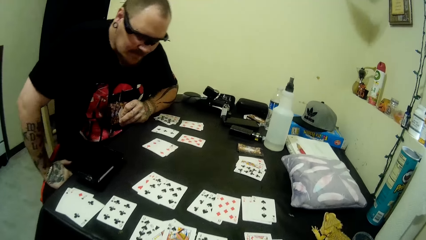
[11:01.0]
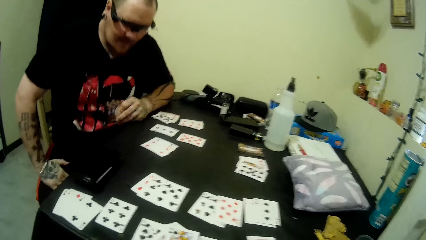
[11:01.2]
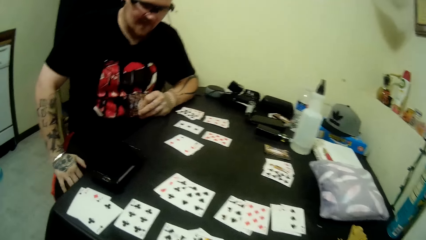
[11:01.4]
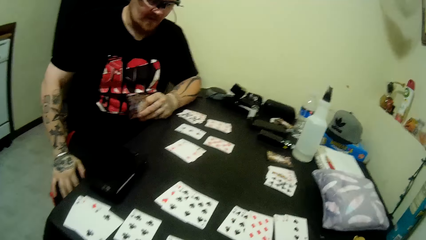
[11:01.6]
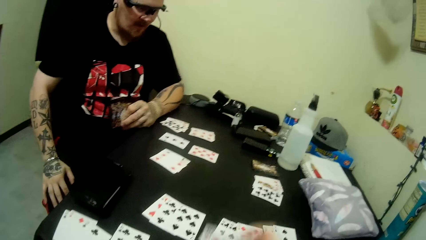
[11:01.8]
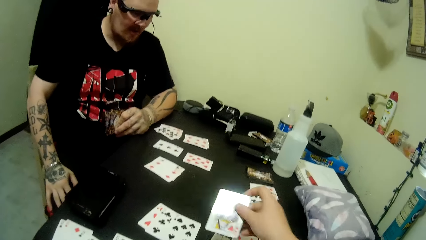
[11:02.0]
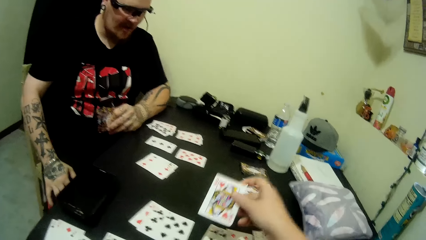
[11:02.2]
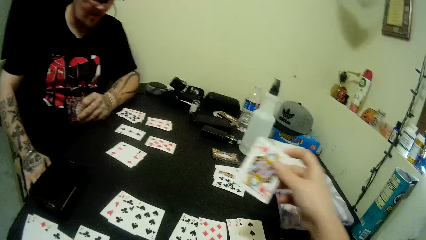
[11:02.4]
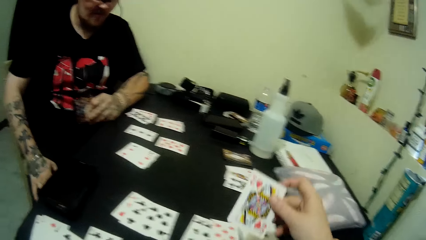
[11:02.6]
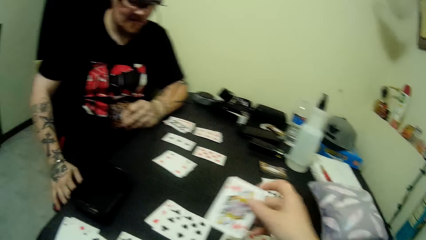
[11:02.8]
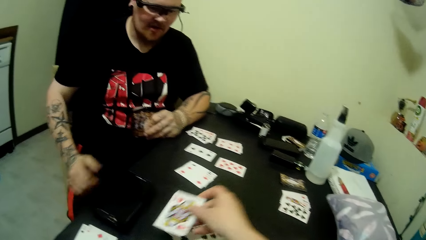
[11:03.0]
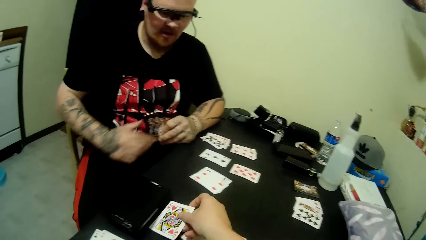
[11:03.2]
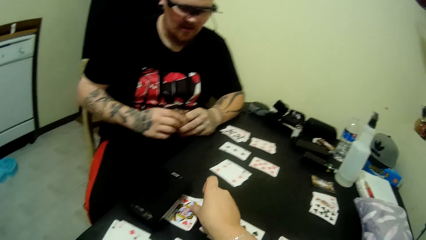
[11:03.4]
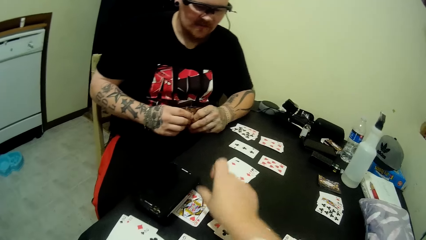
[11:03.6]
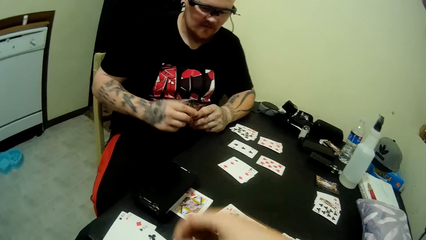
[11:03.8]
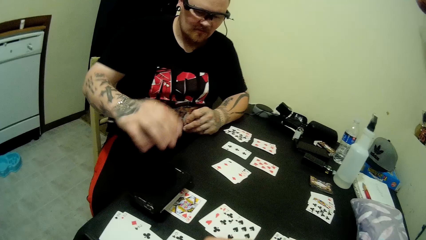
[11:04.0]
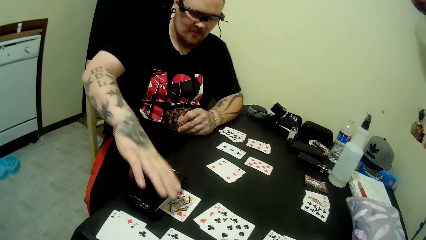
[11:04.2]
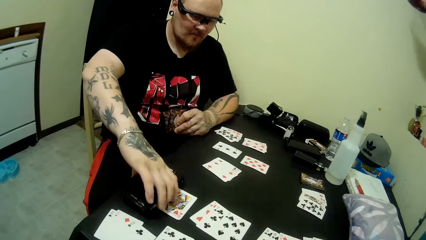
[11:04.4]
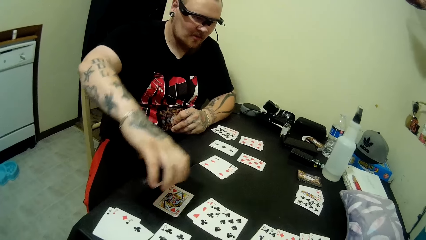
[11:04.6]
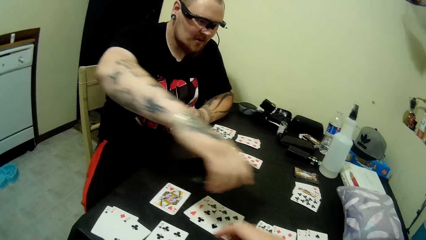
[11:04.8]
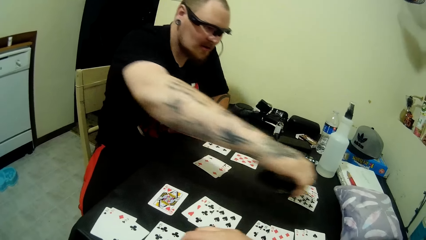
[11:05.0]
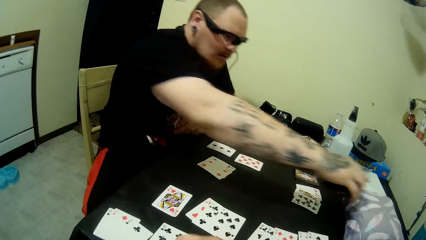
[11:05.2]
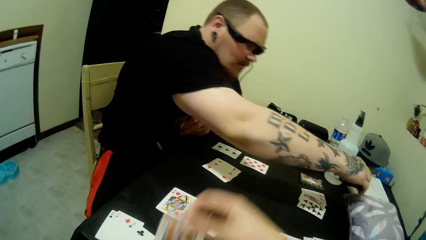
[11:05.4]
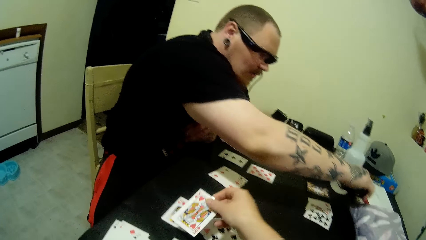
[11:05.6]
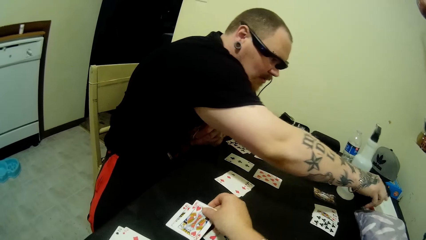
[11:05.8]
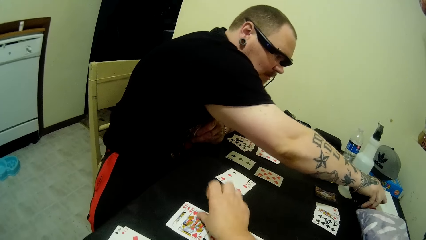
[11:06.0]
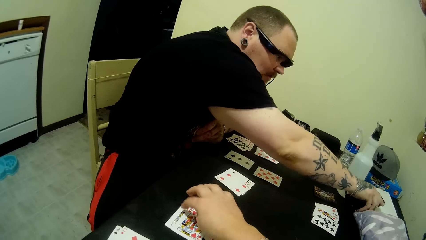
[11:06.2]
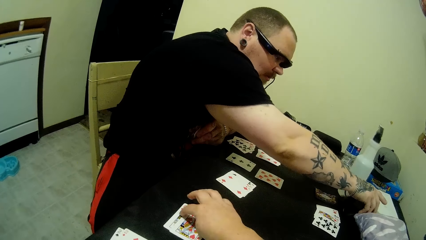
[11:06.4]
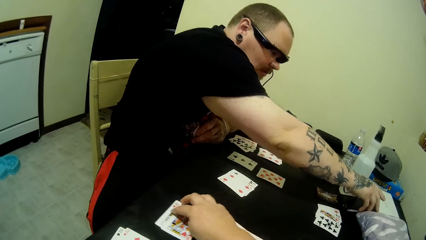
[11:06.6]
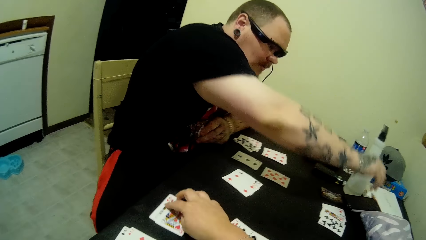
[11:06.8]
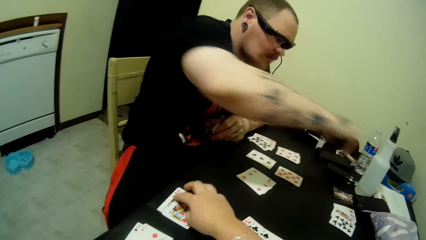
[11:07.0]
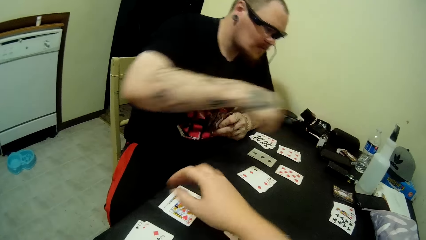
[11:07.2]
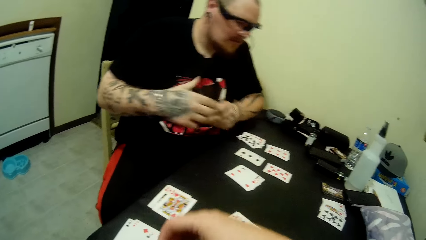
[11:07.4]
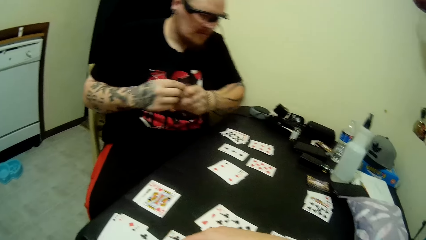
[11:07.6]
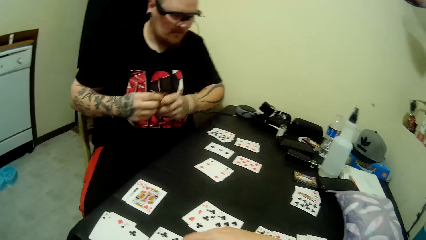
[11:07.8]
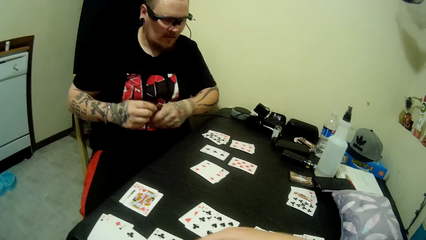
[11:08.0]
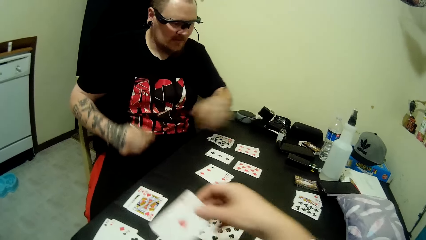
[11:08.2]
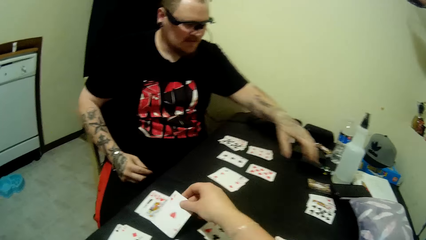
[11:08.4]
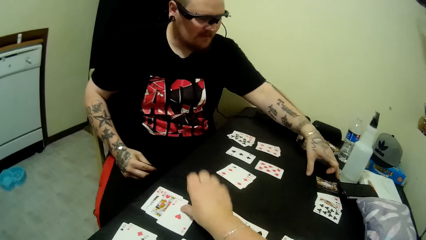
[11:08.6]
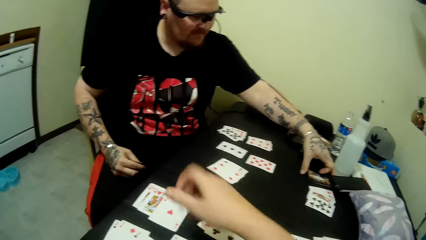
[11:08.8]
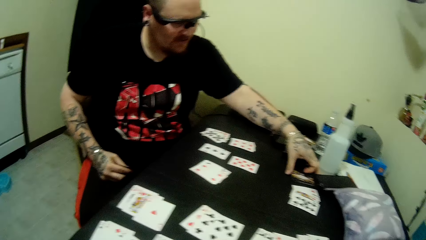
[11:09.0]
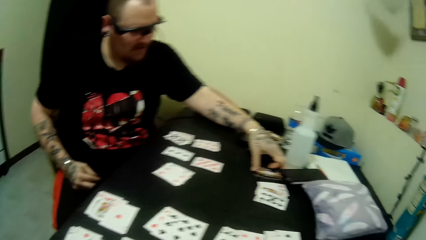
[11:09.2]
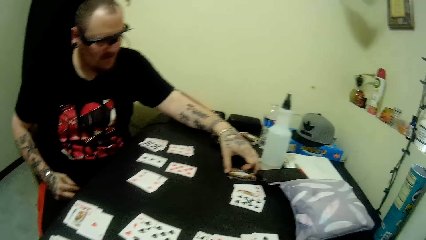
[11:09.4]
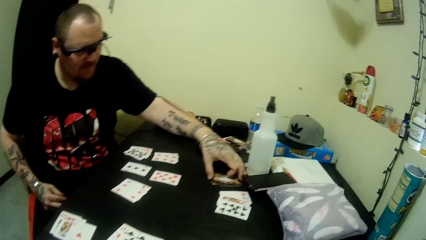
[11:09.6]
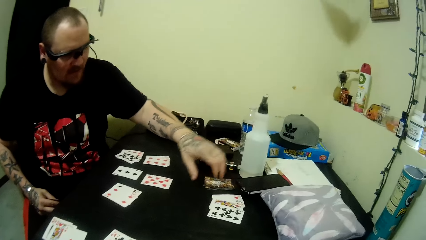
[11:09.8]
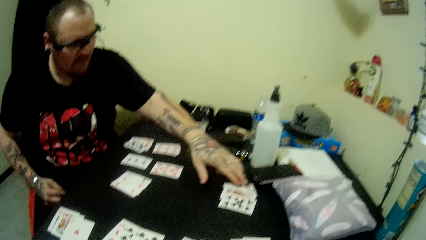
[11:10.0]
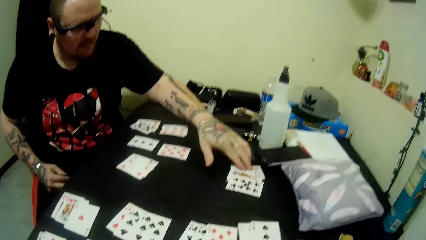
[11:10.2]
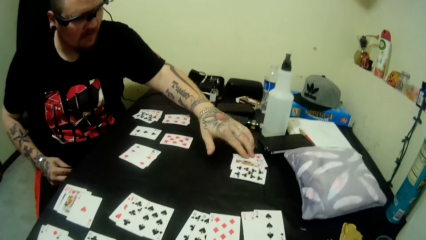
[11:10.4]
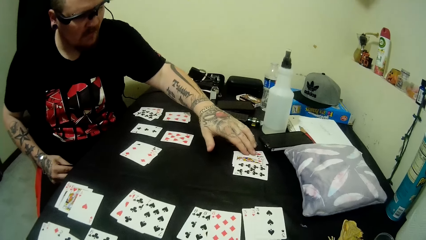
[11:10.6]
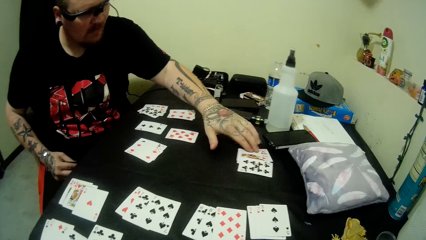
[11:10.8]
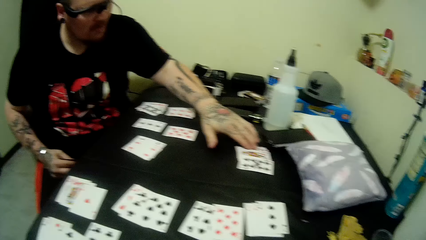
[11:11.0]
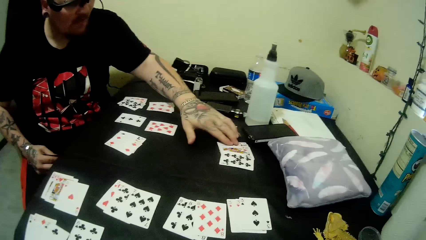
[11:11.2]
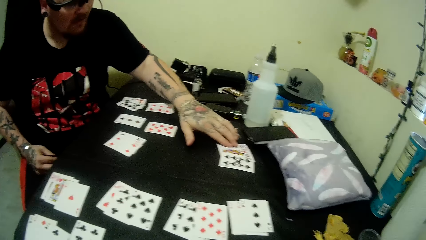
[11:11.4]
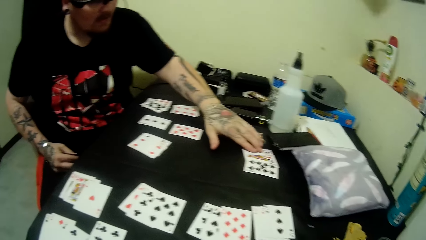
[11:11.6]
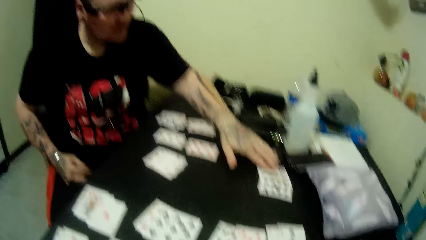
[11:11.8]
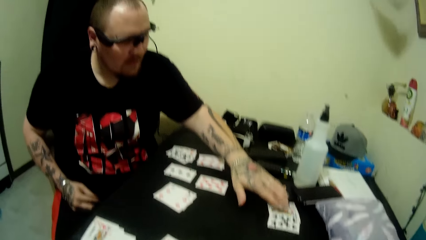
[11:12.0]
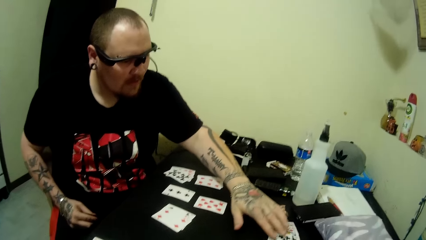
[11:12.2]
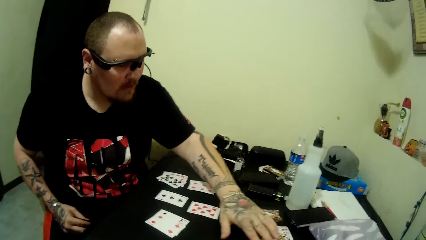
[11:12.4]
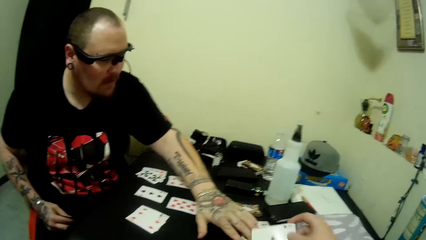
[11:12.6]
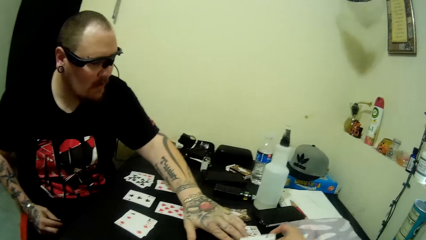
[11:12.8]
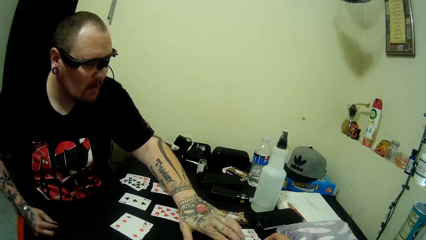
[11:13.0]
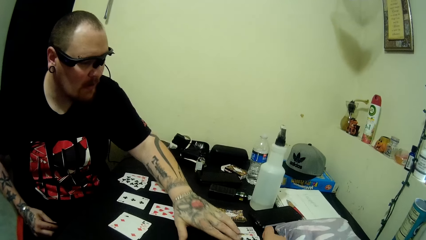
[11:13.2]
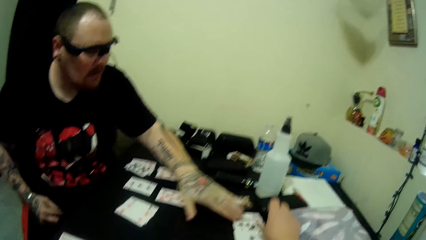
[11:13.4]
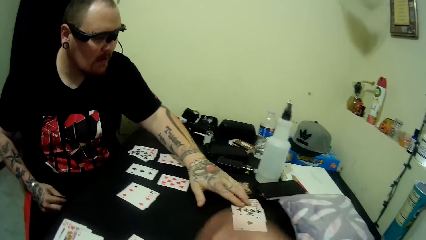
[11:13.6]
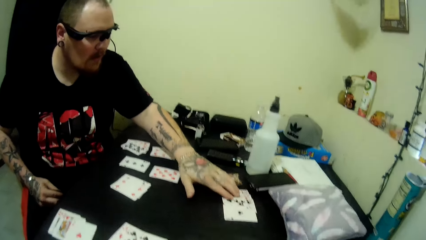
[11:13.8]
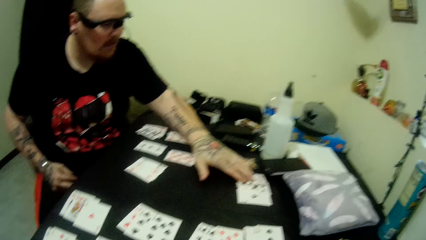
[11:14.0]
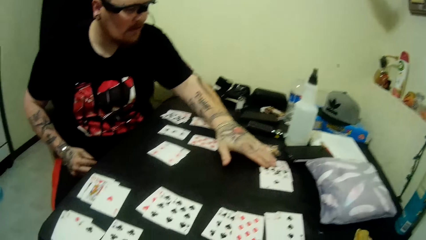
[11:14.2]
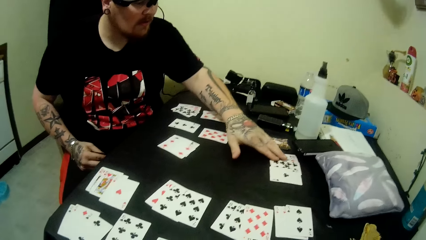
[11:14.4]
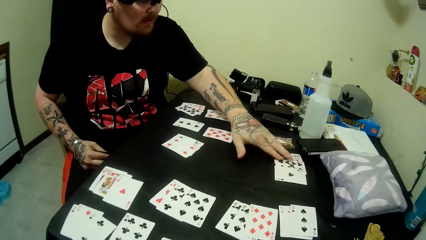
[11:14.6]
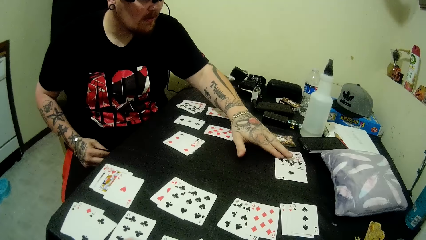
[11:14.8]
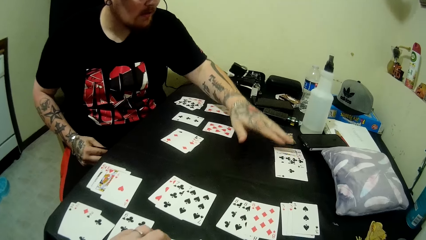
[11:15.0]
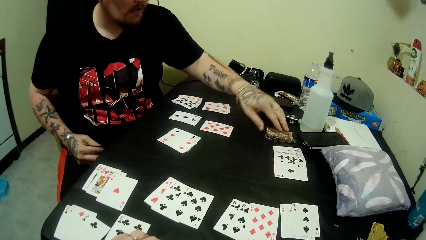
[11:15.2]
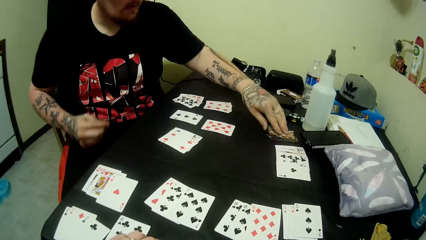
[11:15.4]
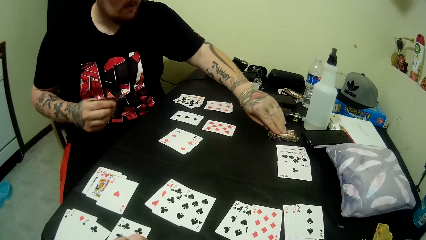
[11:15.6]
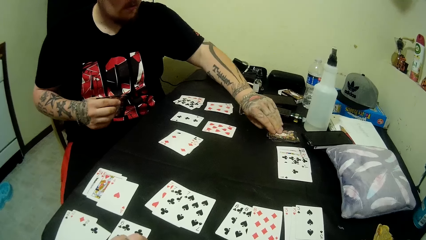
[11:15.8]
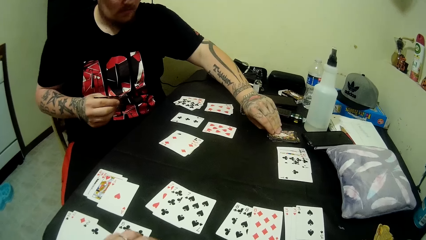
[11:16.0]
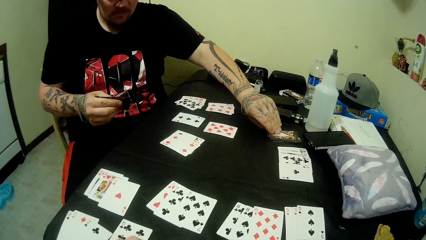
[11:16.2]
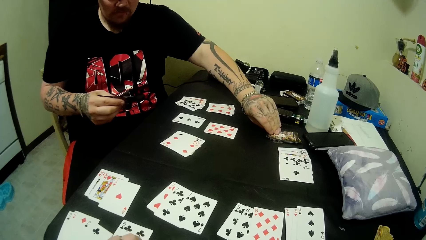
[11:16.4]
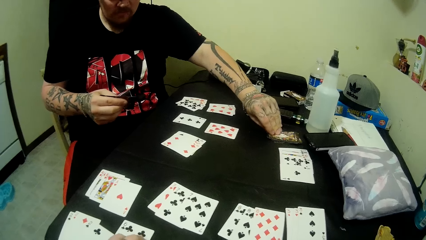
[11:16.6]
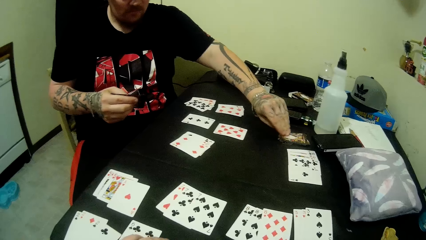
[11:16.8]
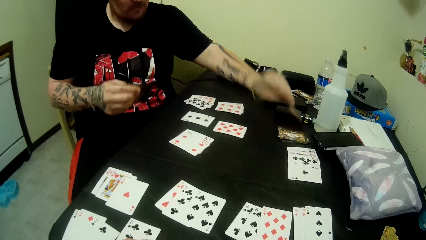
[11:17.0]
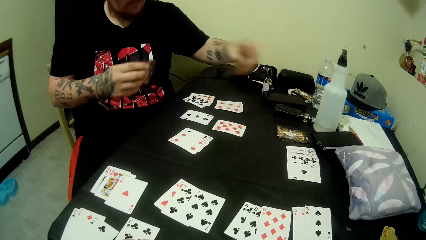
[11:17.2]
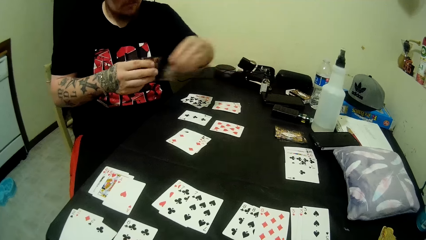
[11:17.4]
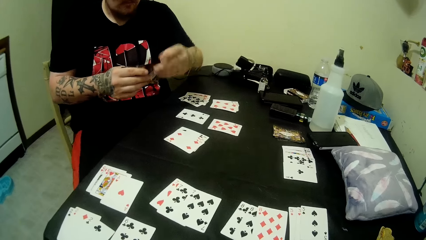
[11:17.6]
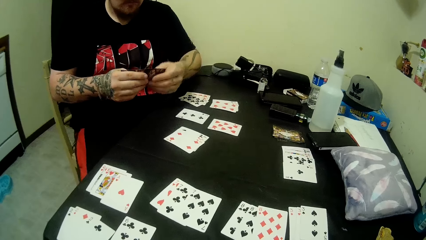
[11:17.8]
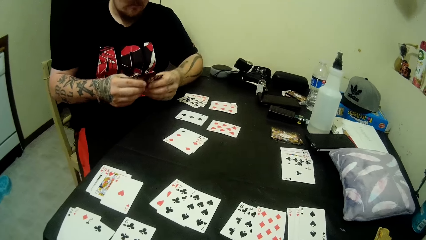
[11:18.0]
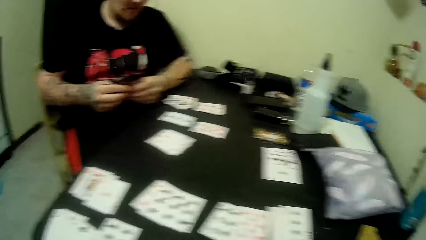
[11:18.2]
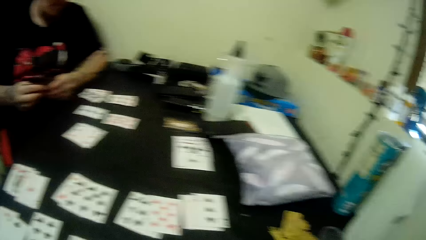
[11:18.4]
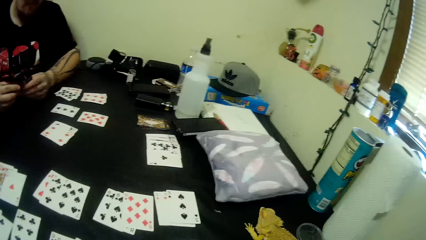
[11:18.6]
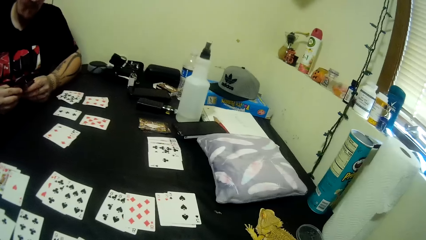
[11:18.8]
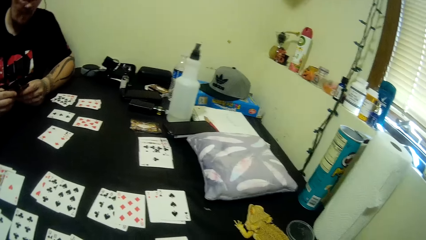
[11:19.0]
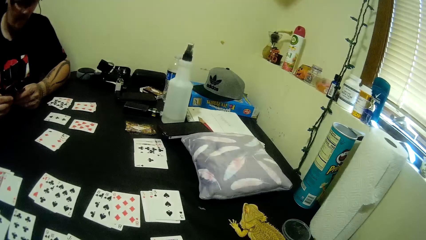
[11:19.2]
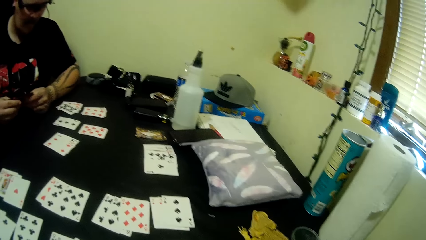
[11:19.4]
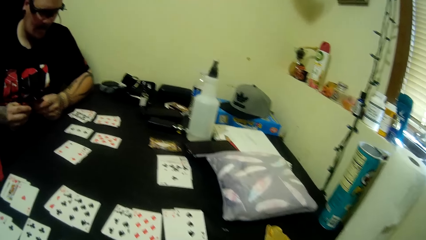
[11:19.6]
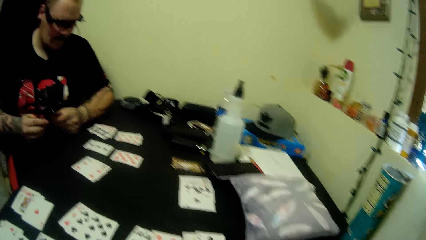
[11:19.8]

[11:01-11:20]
A man holds his thigh, sits properly on his chair, moves forward, talks to the camera wearer, looks around, and moves his hand on his thigh. The camera wearer moves her hand around and plays a card on the table. The man holds the cards. The camera wearer looks around. The man takes a phone from the table. The camera wearer moves her hand around and plays a card on the table. The man places the phone further on the table. The camera wearer moves some cards on the table. The man holds the cards. The camera wearer pulls a card at her hands, plays a card on the table, and looks around. The man moves some cards on the table and checks some cards on the table. The camera wearer plays a card on the table, looks around, and holds cards at hand. The man picks up a card from the table. The camera wearer looks around. The man holds the cards at hand, arranges the cards in his hands, and looks around. The camera wearer looks around.
